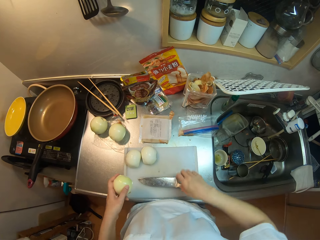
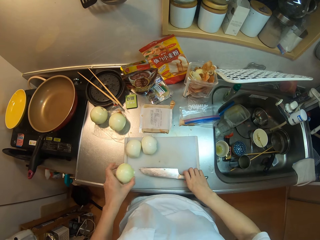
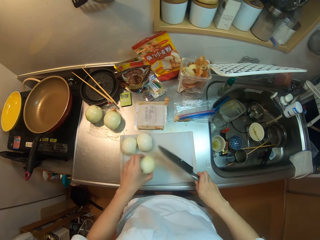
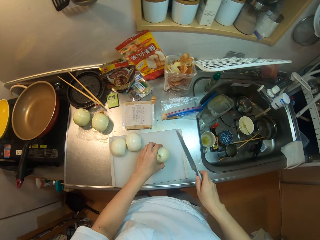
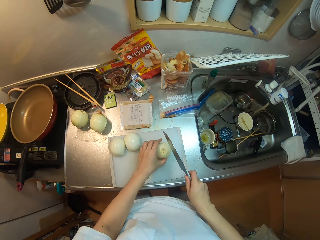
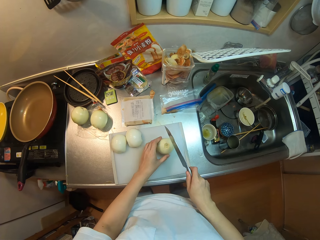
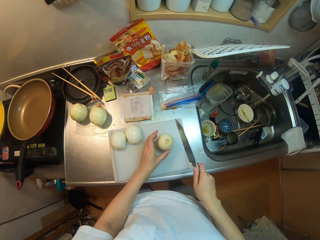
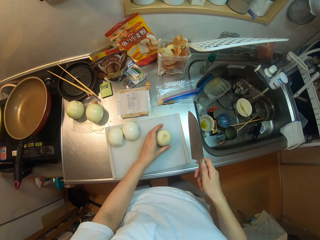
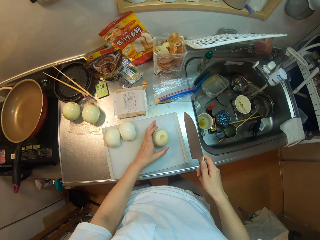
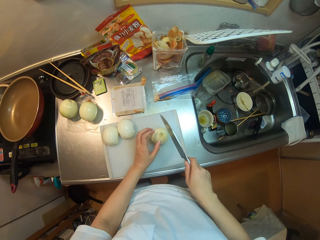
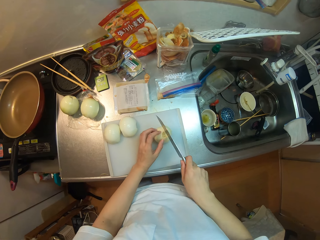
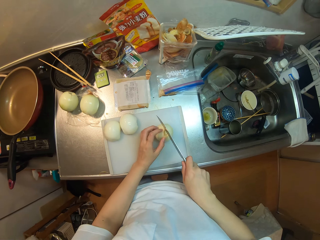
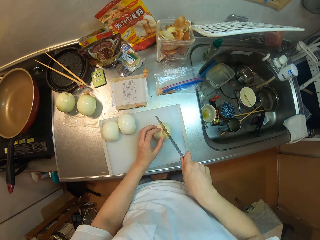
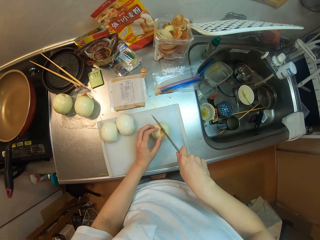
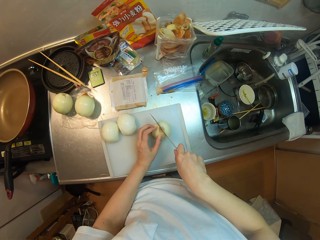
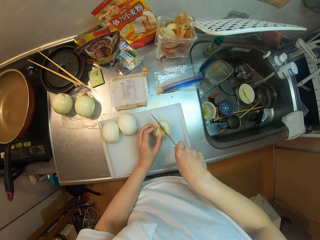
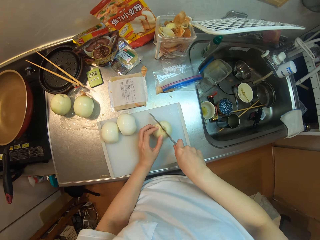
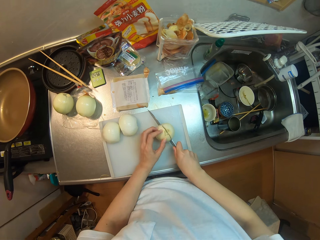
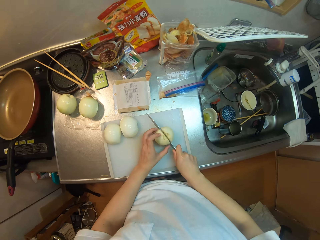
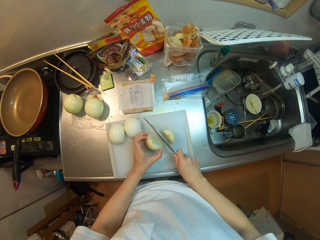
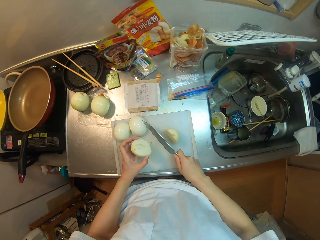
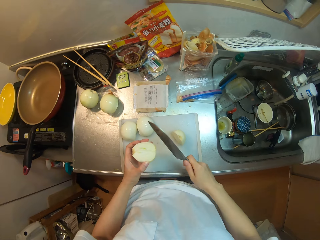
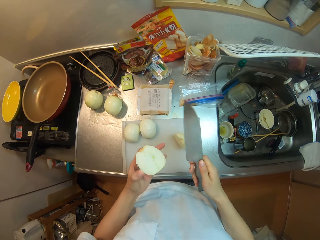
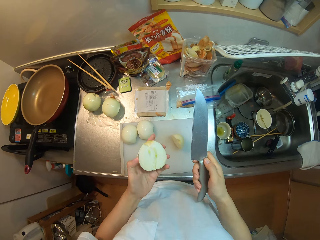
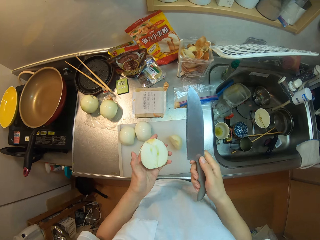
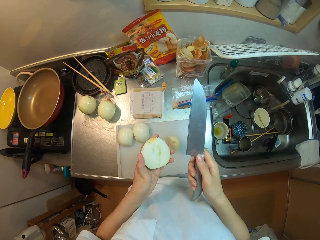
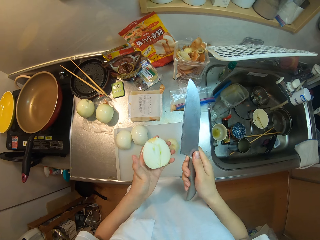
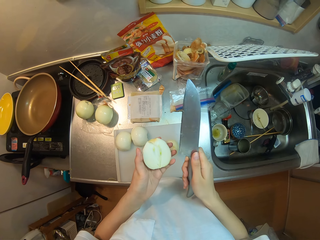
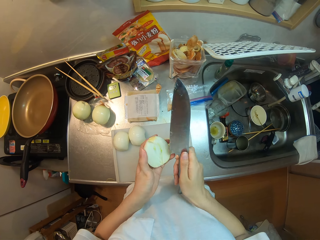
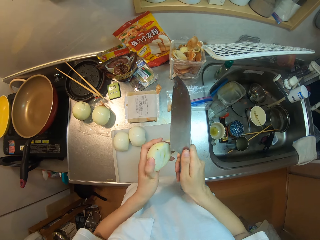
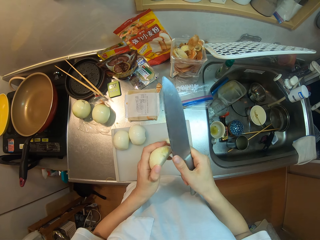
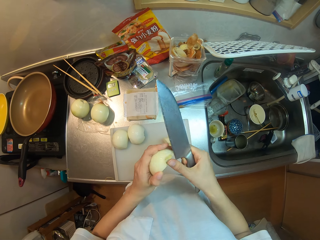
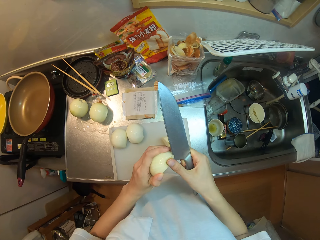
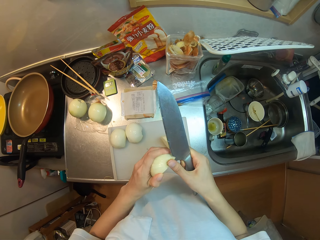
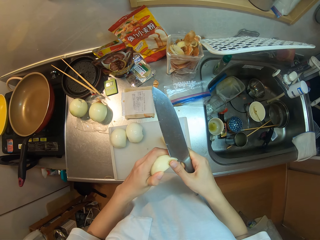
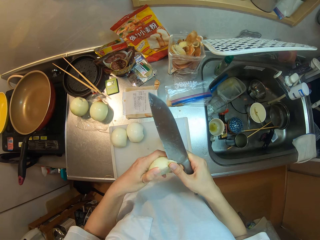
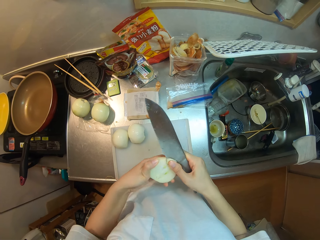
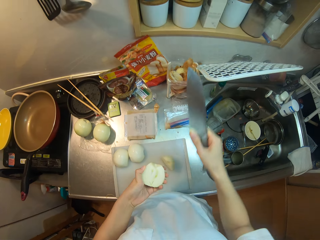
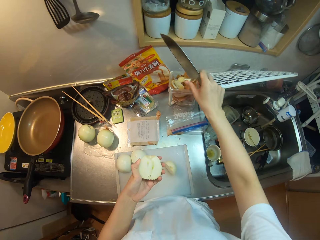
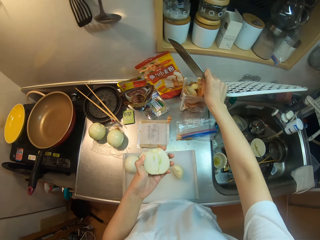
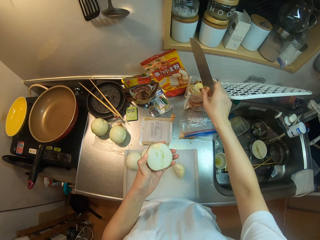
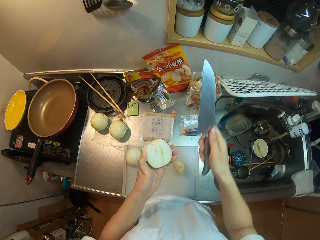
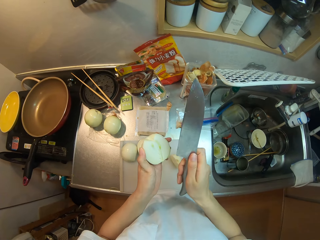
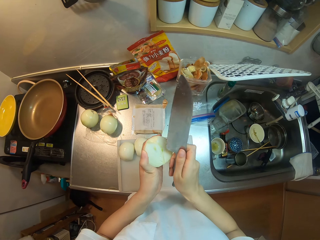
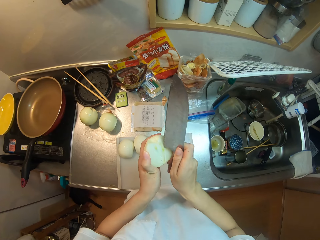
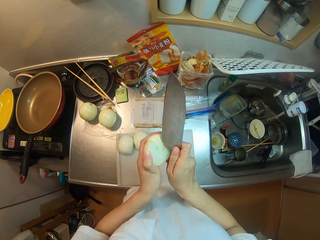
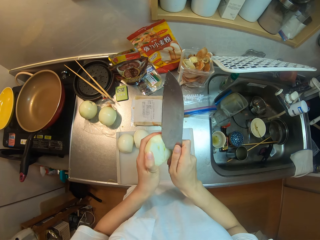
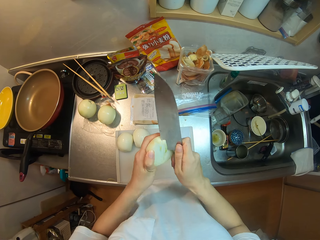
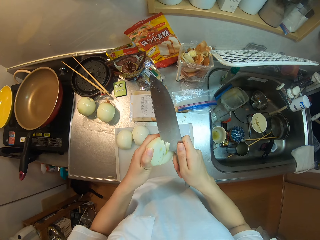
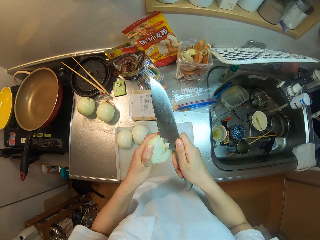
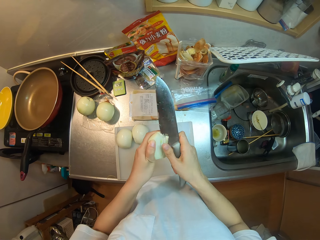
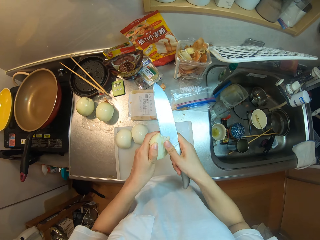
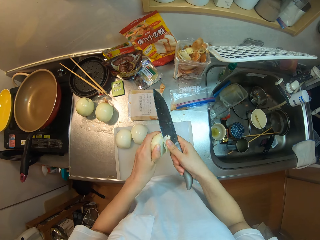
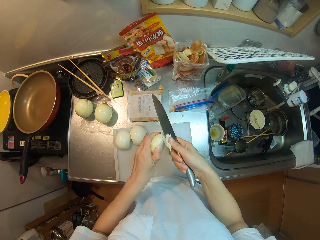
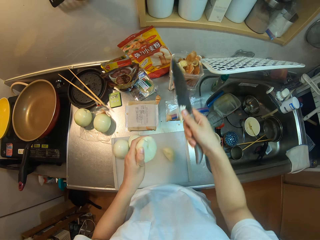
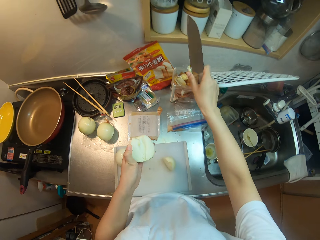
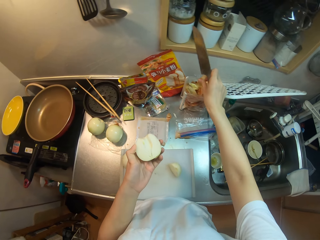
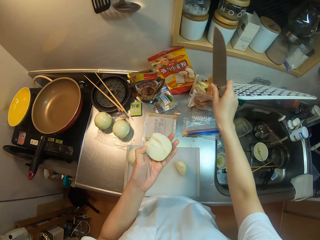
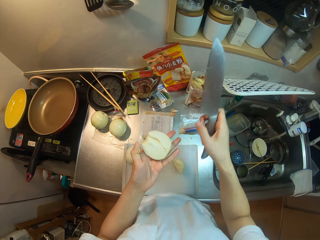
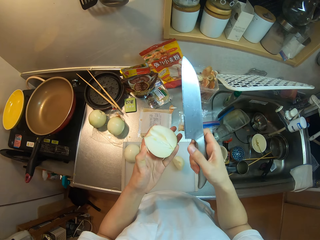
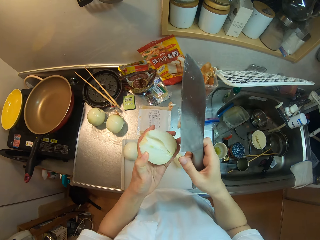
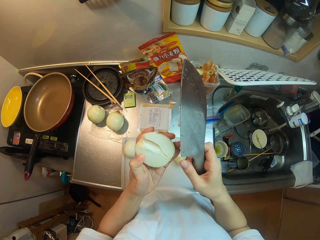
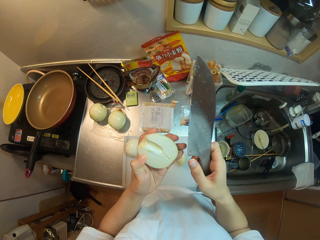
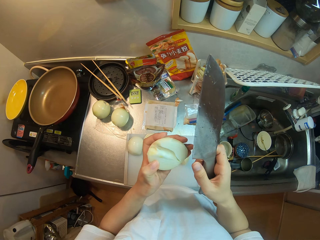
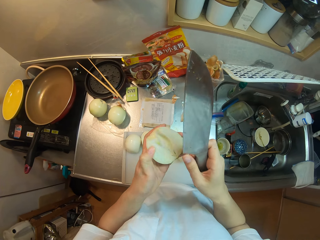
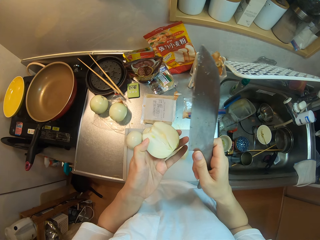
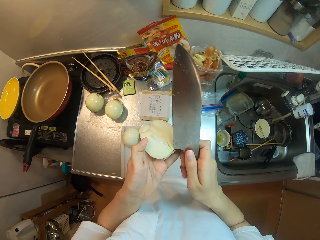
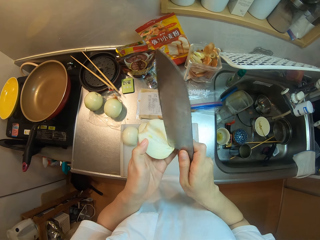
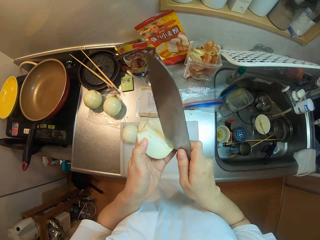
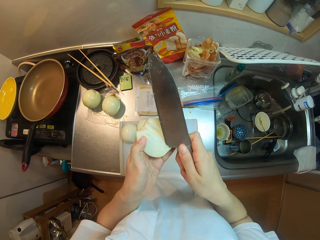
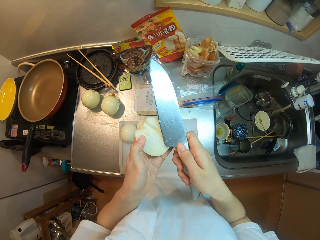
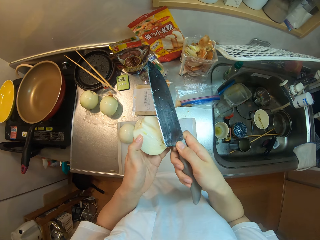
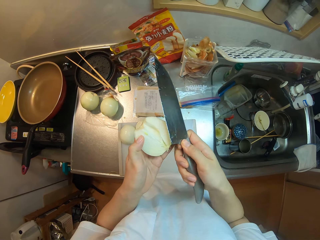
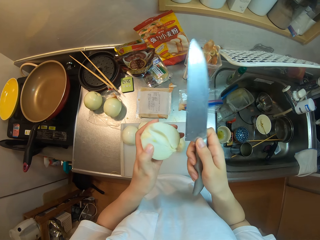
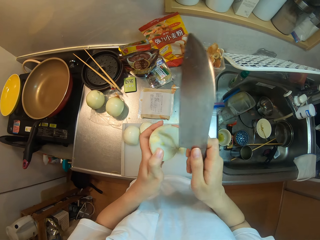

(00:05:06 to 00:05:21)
The camera wearer picks up the knife from the top of the cutting board. They cut the onion into two halves. They remove the knobs in the onion. They drop dirt into the polythene bag.

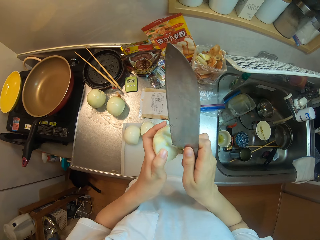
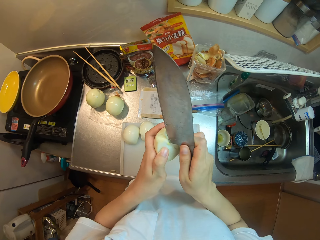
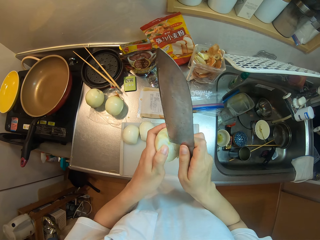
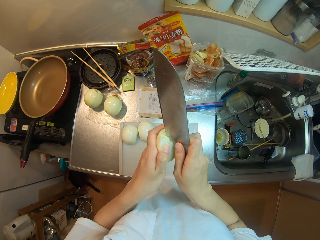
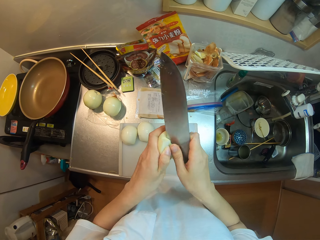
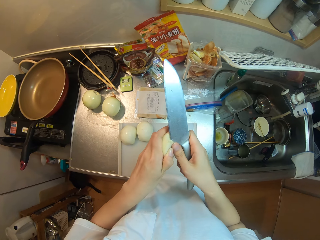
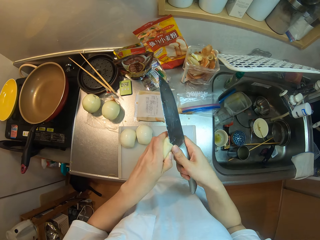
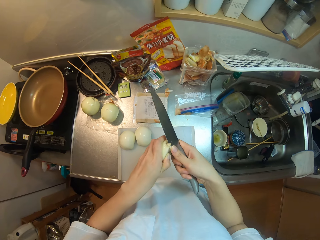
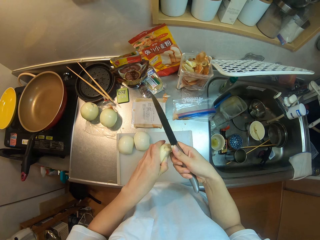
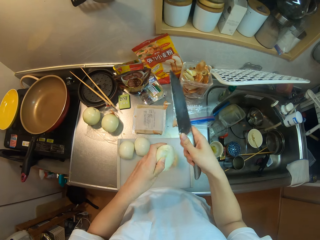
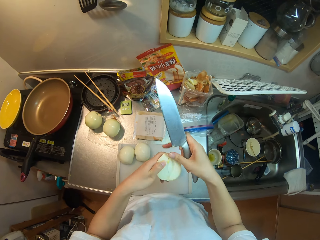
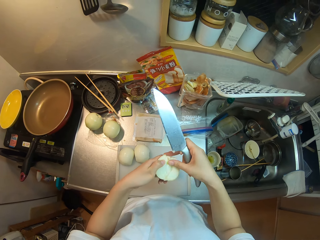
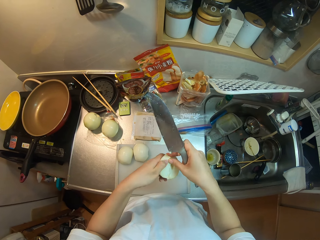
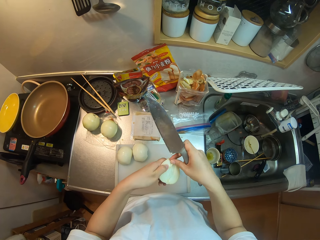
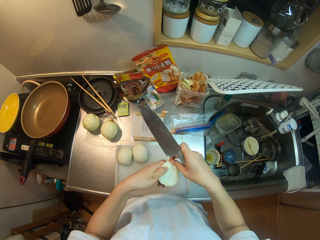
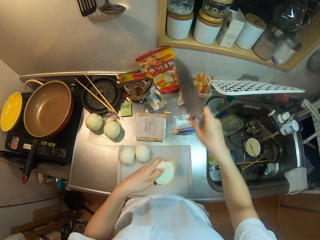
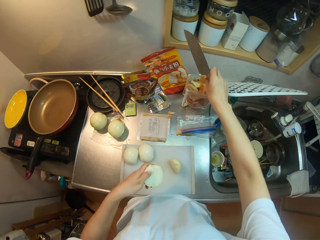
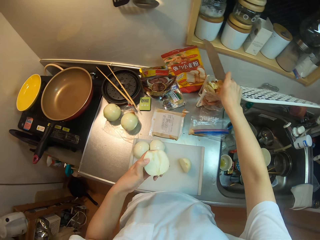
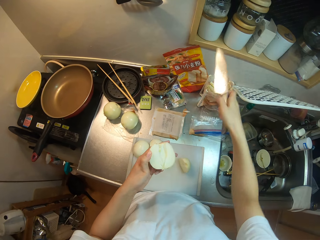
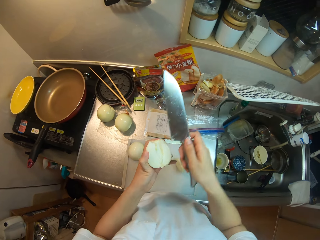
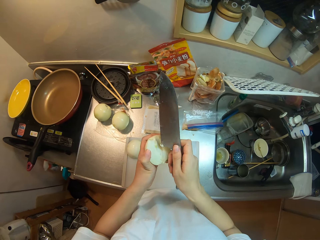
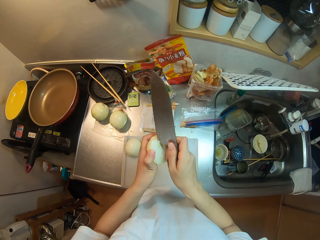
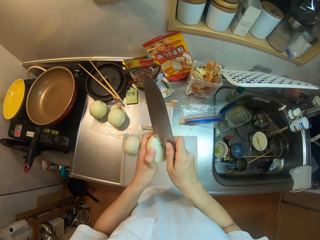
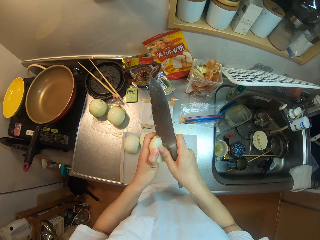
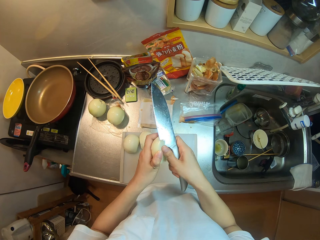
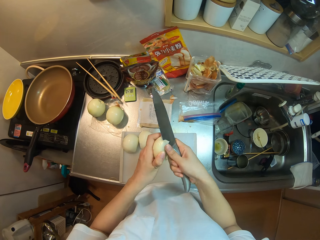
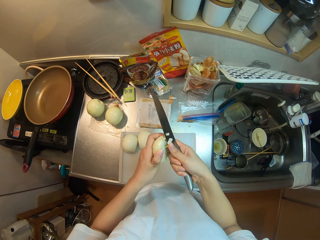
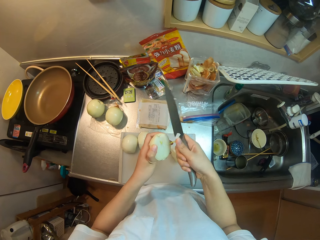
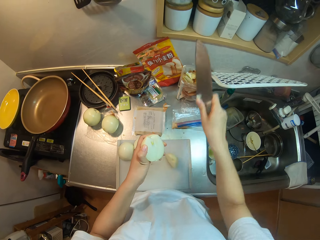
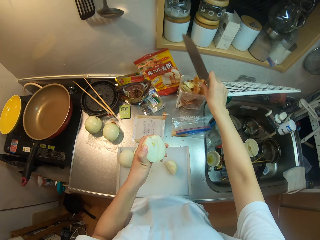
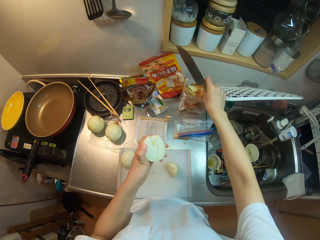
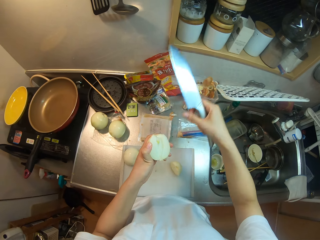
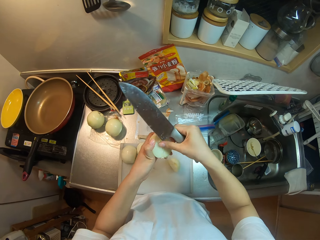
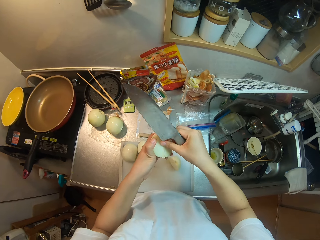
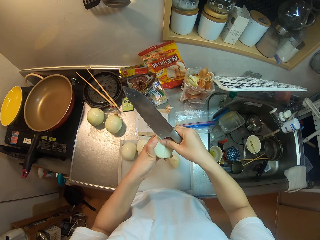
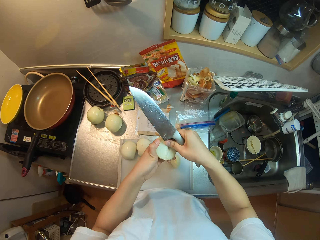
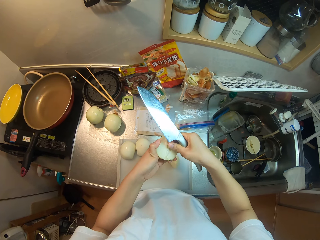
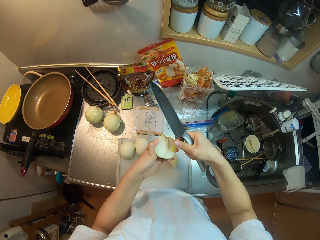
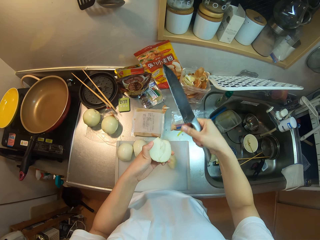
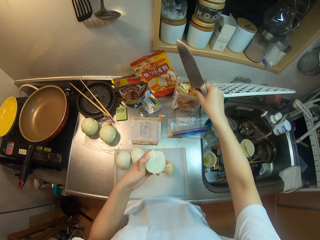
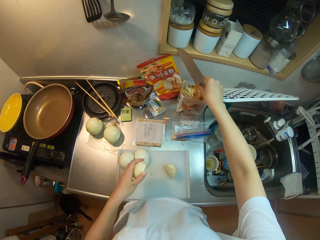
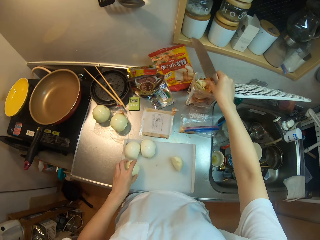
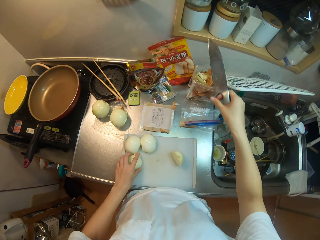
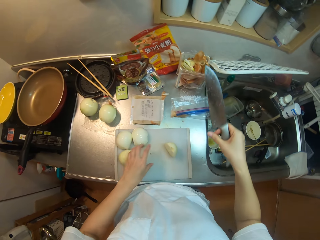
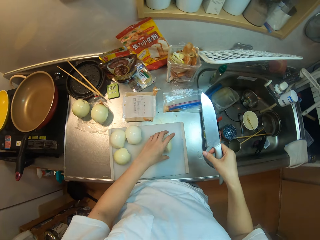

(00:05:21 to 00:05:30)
The camera wearer places down a piece of an onion.
